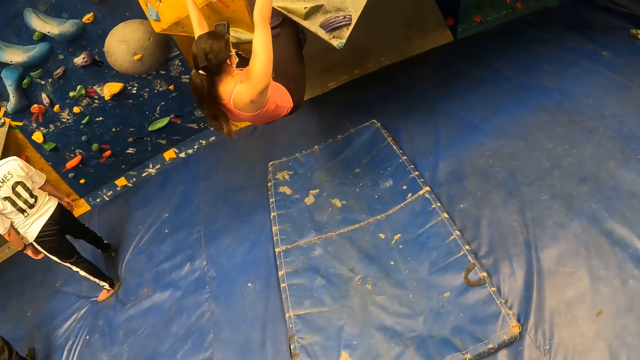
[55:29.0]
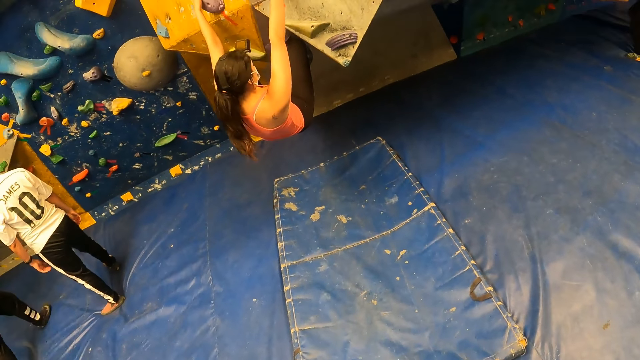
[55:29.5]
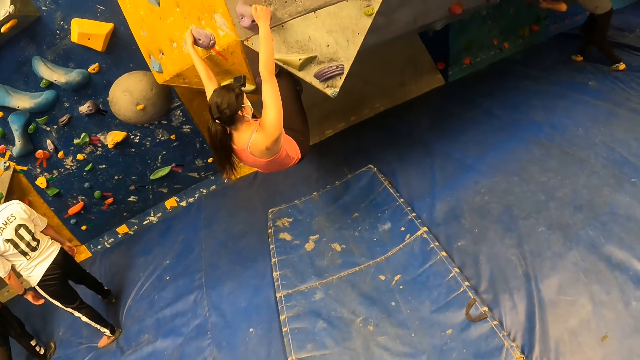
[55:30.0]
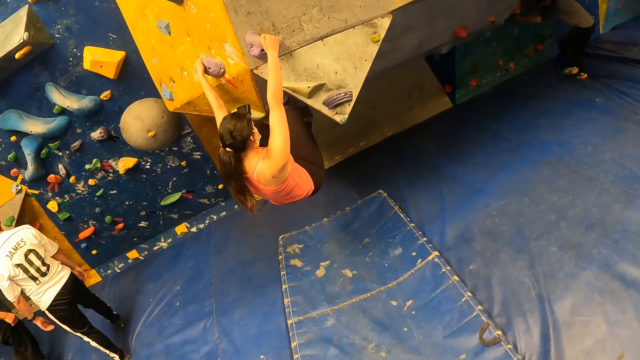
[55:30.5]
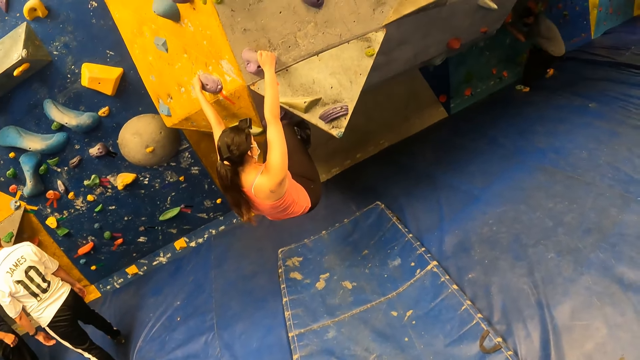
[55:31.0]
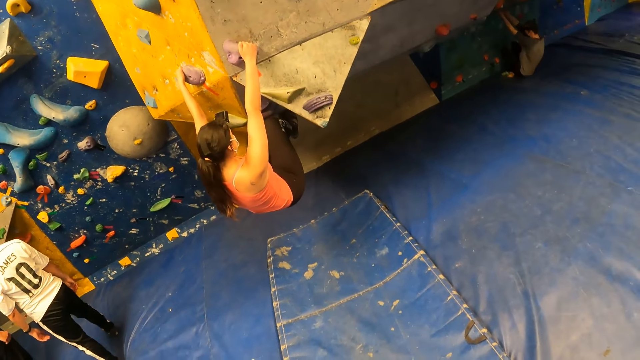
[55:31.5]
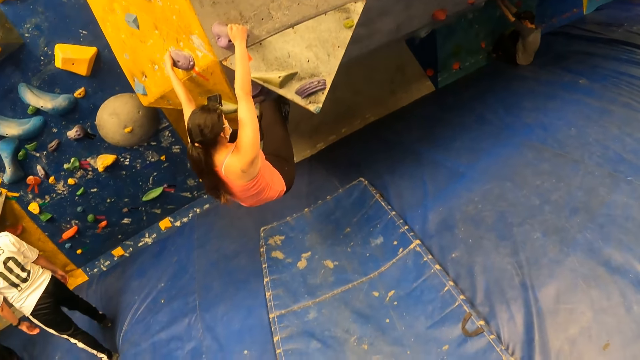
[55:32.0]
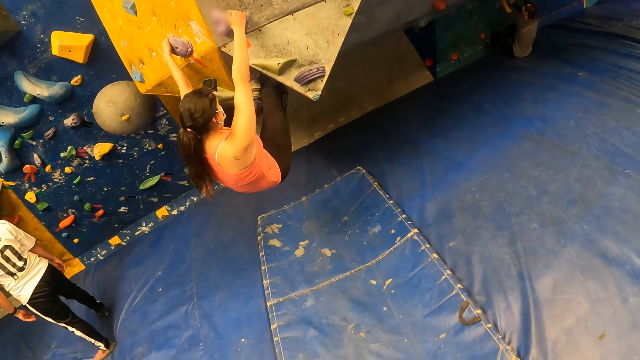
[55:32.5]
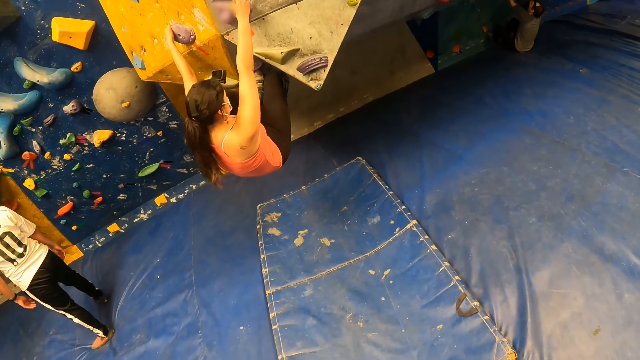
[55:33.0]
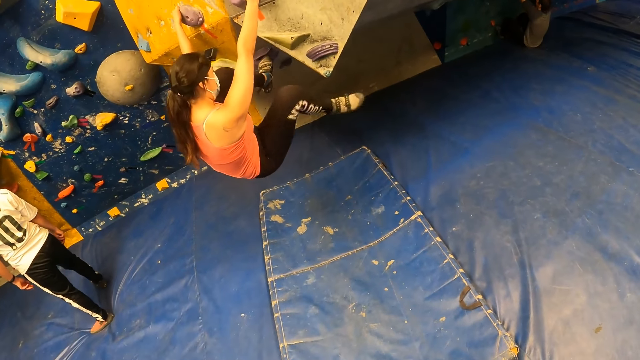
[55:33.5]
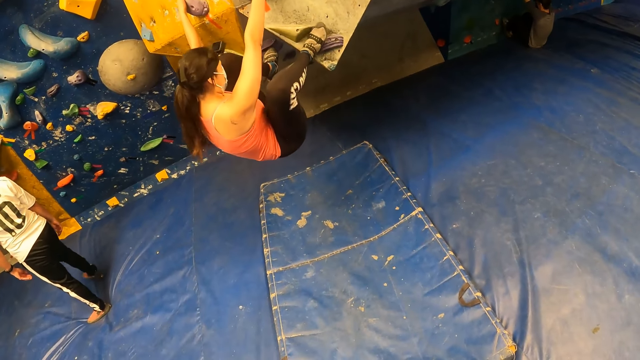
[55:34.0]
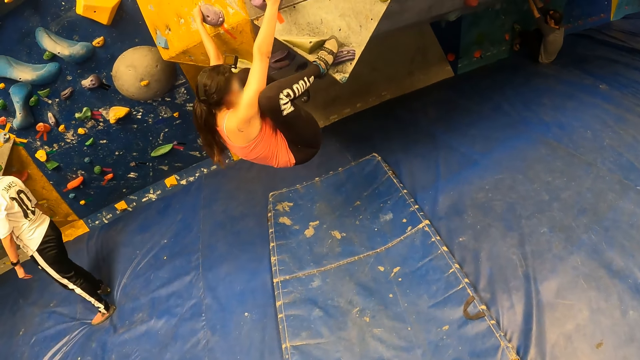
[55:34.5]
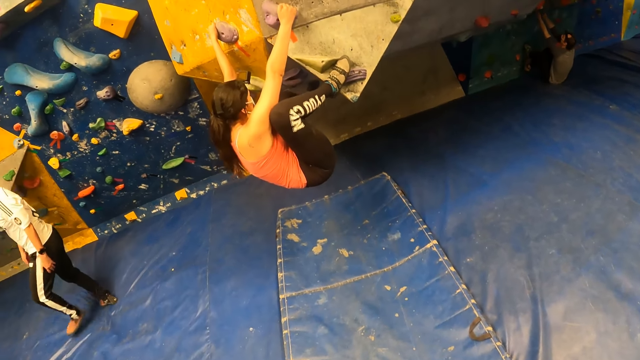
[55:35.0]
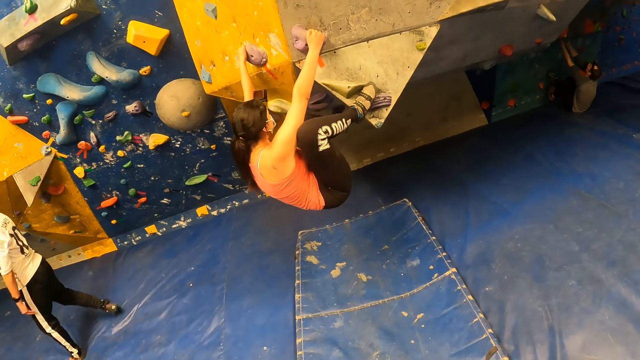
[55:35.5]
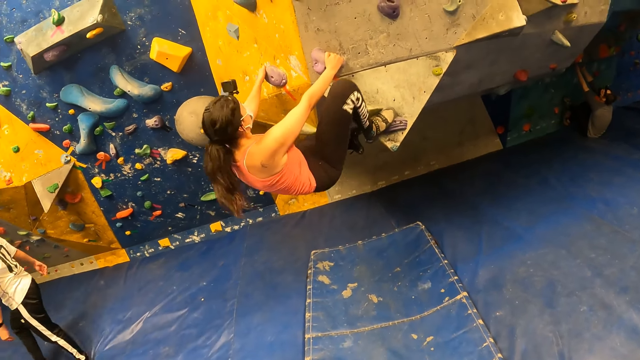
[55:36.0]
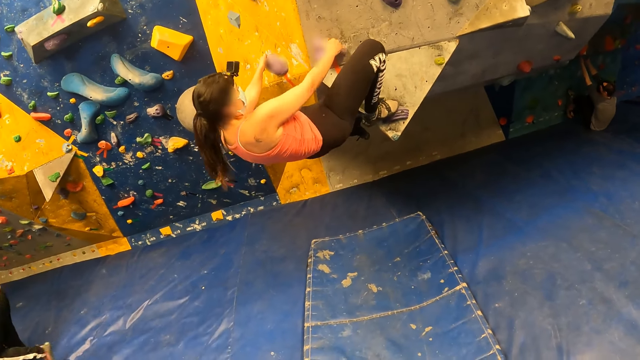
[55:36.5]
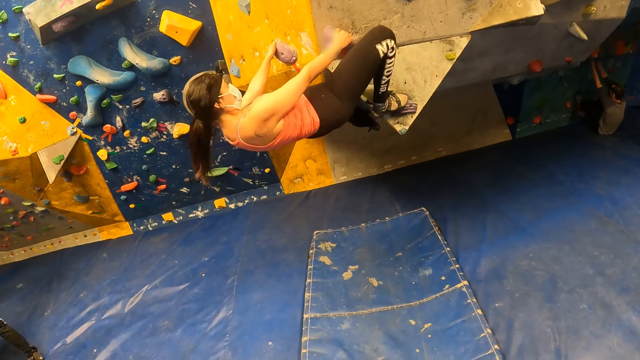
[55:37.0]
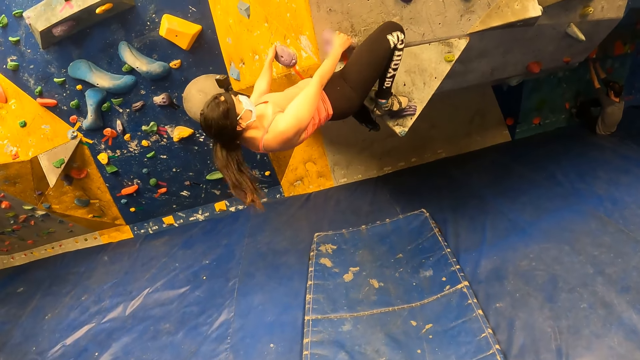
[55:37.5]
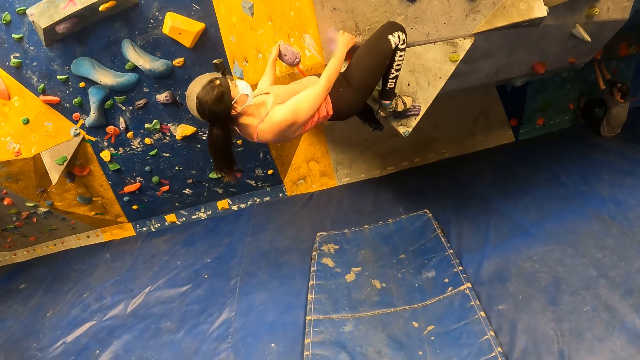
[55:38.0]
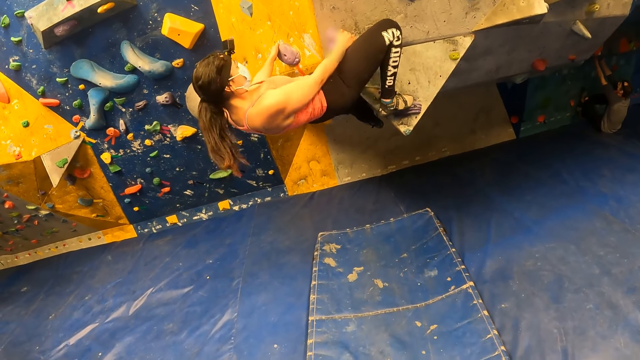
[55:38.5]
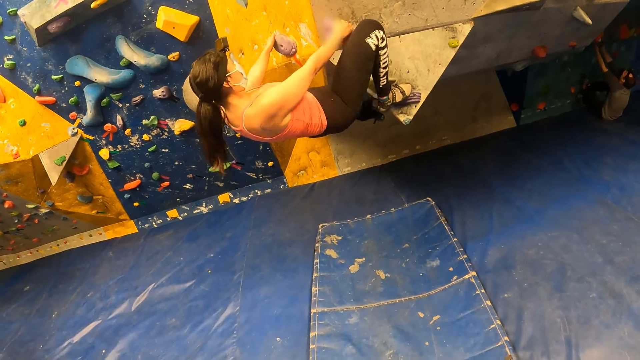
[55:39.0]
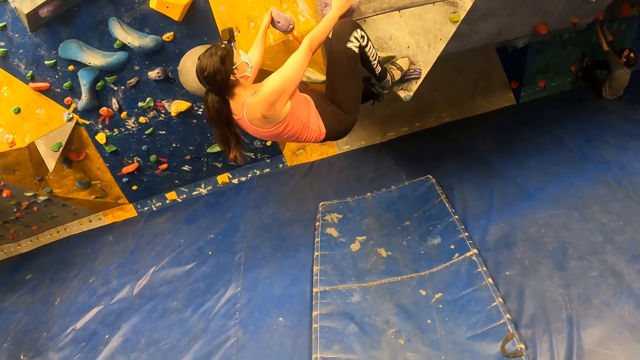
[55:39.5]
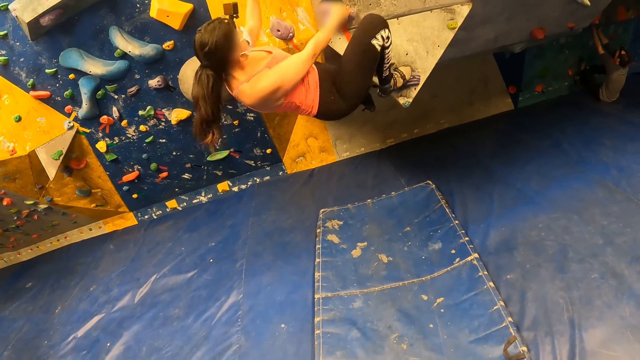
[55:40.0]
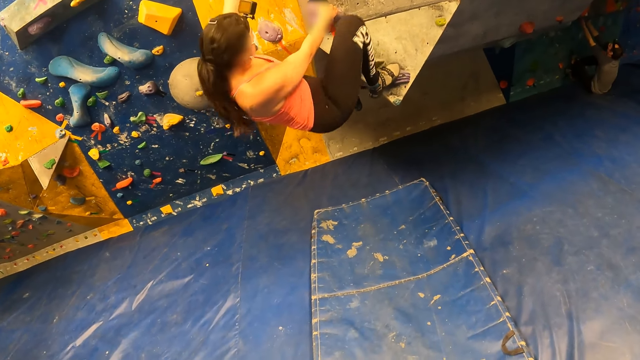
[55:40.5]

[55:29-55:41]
The camera wearer looks around. A woman climbs the rock game. A man walks around. The woman climbs the rock game.

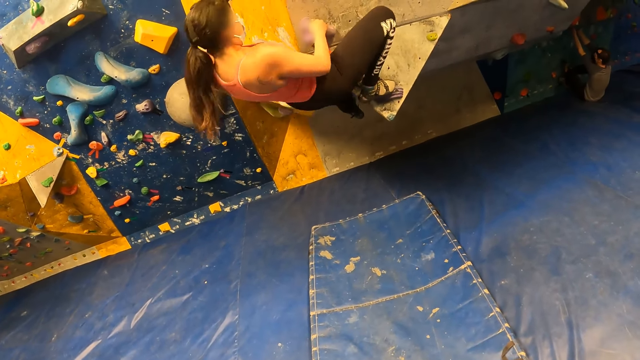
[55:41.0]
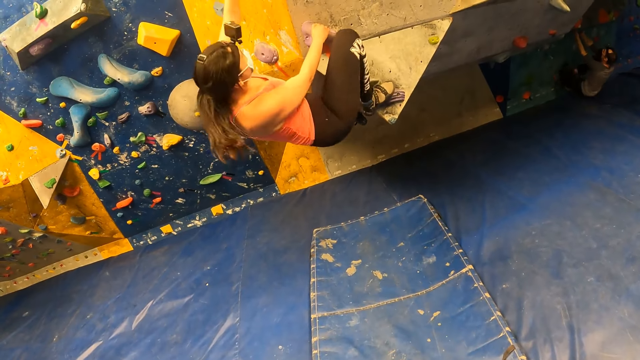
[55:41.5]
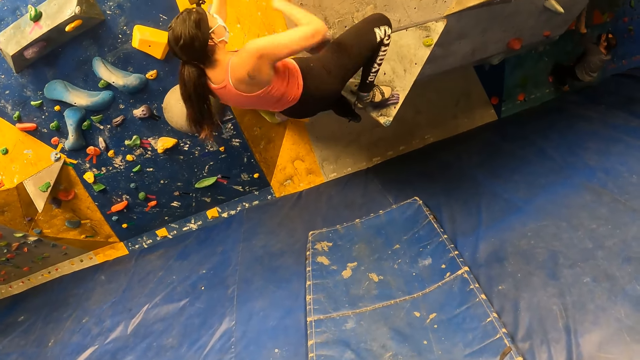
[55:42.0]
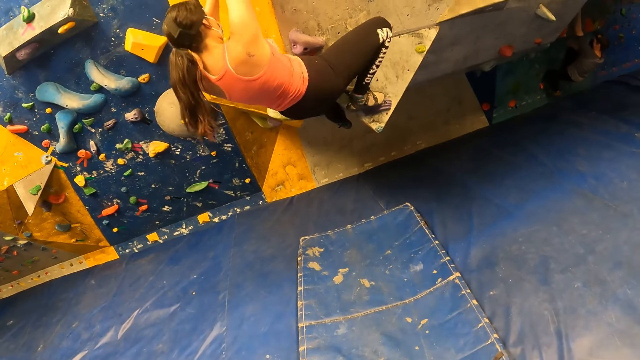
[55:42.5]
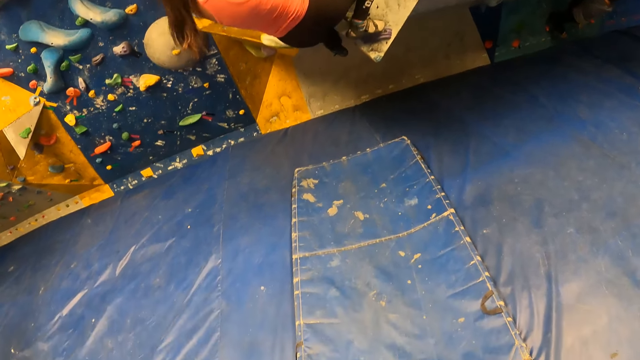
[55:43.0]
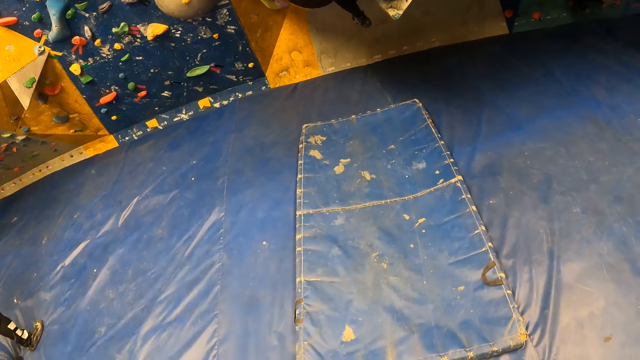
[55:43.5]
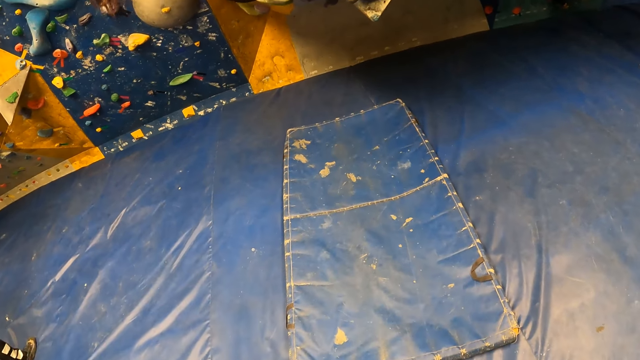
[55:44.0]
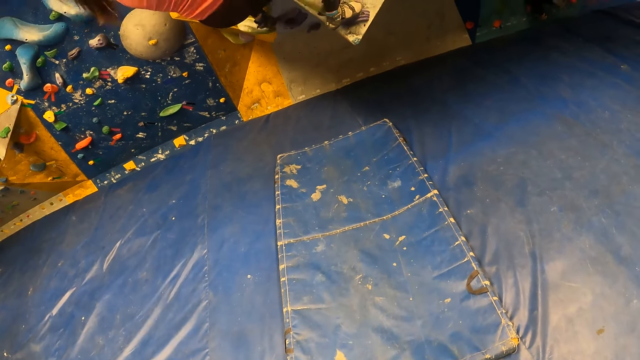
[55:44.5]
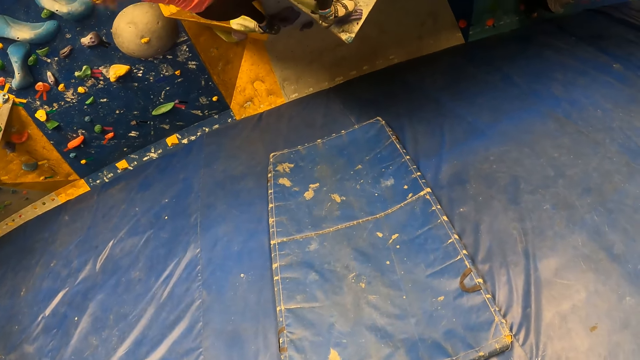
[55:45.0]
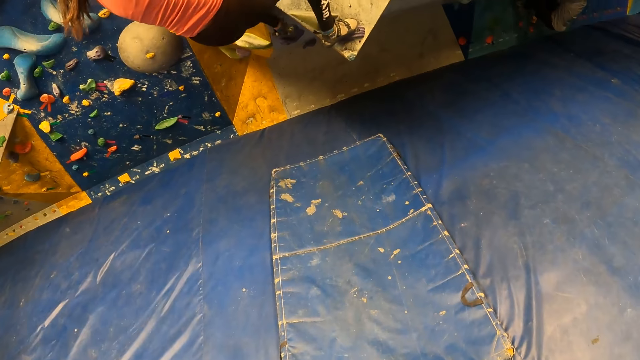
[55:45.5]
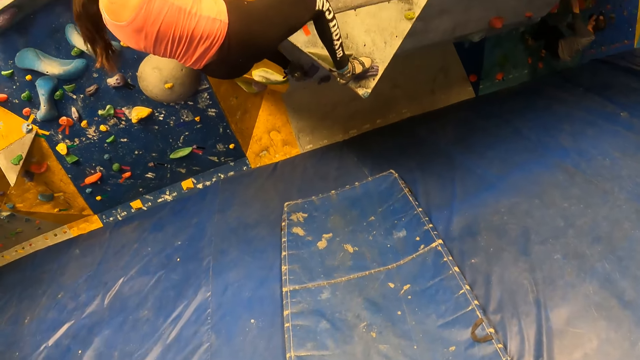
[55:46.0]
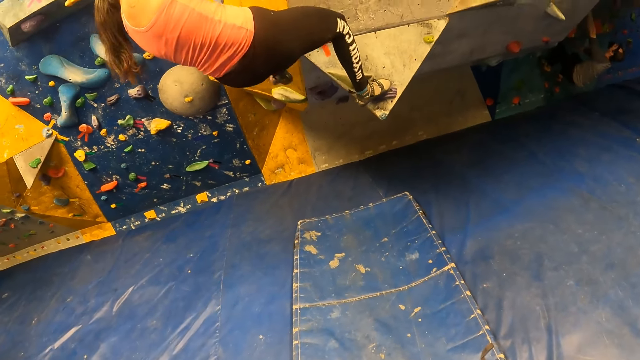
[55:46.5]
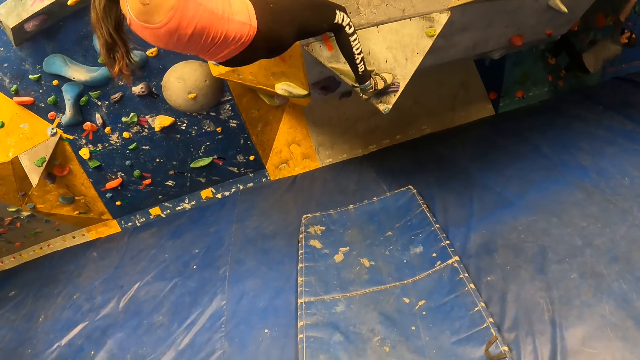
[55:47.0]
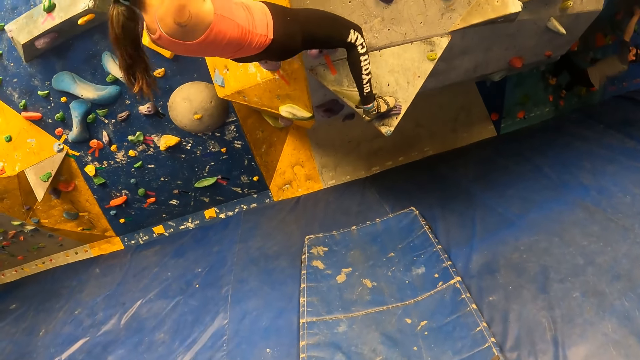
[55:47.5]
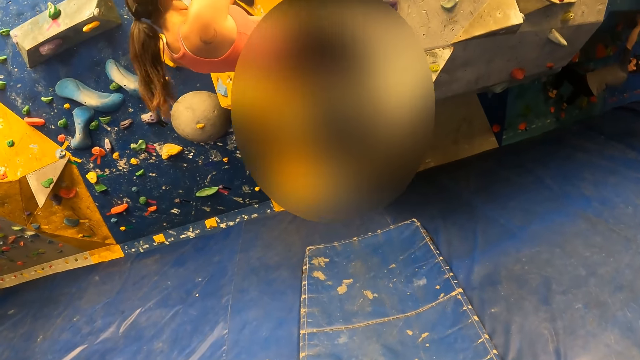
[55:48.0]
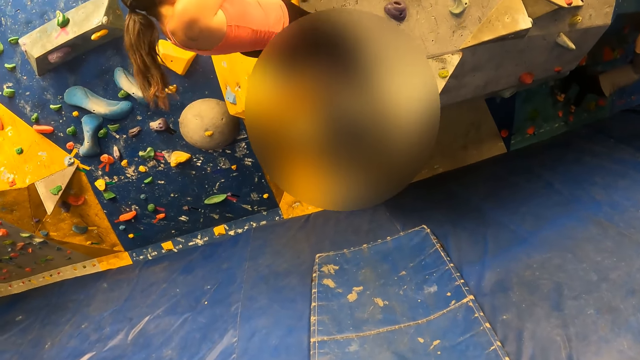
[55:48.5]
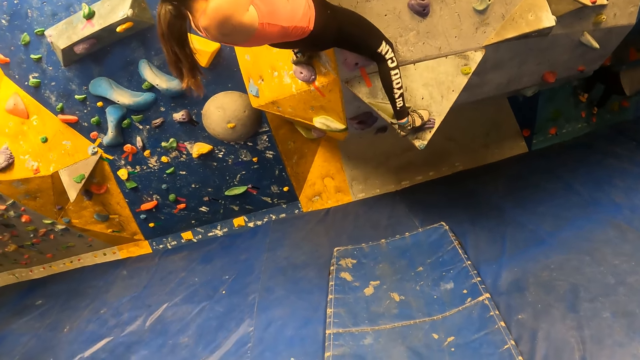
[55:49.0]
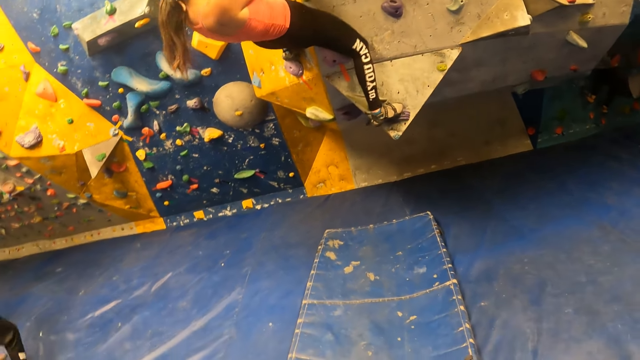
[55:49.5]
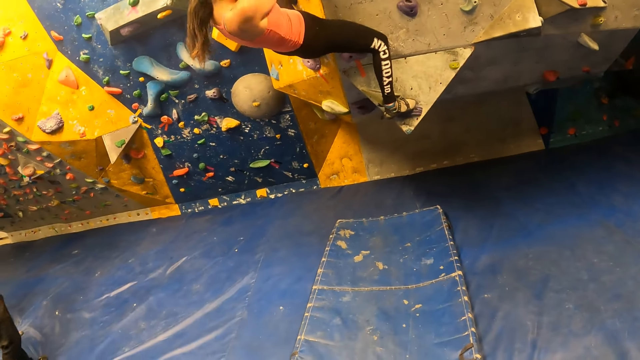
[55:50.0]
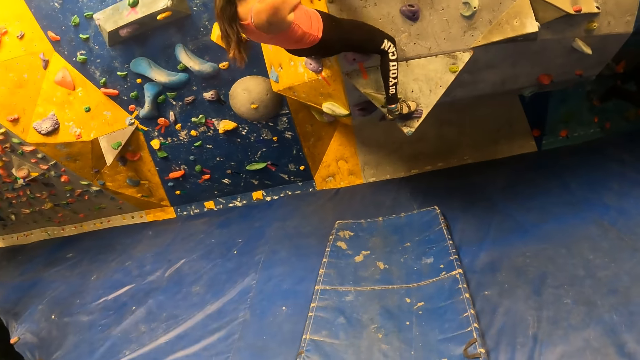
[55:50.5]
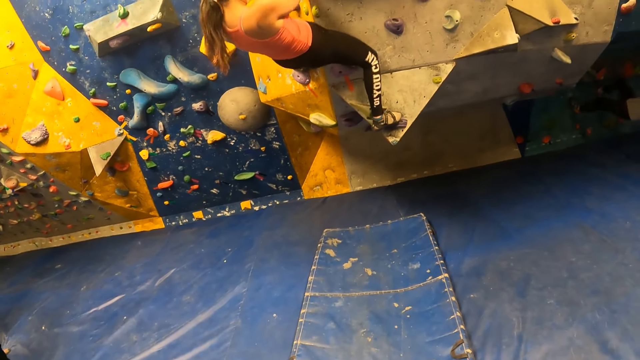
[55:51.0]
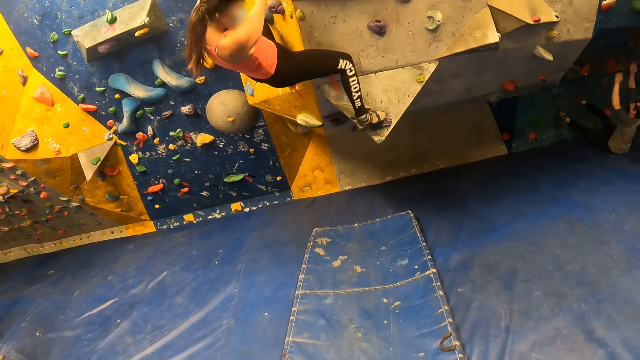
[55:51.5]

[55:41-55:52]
The camera wearer looks around. A woman climbs the rock game.
